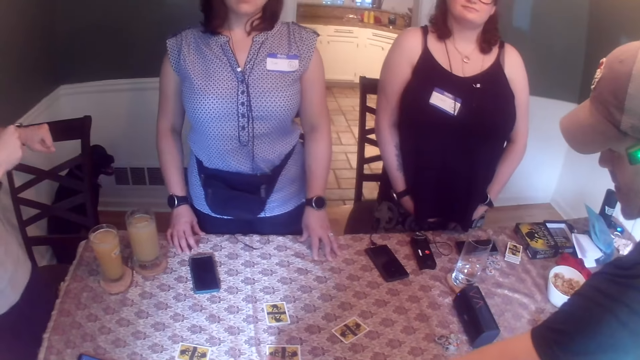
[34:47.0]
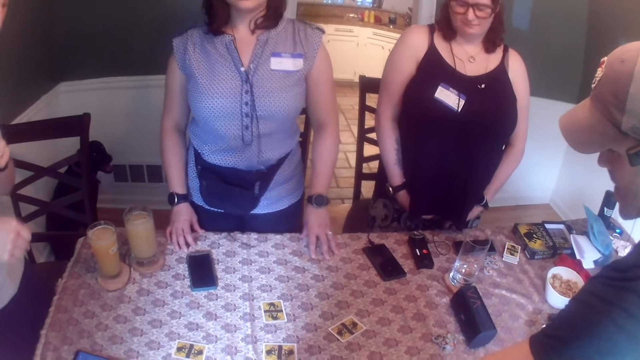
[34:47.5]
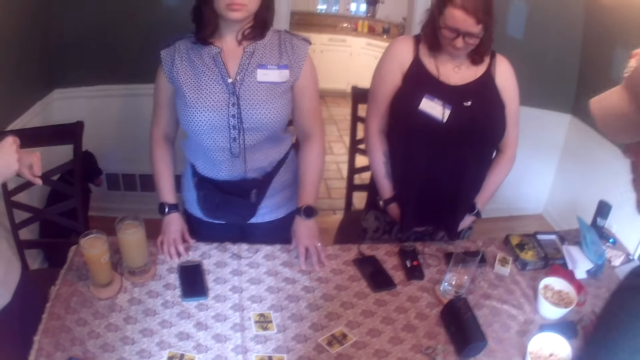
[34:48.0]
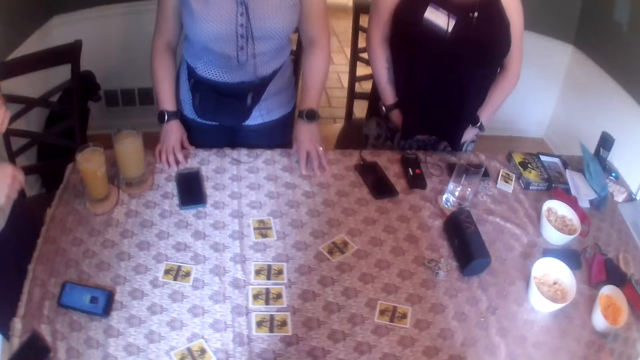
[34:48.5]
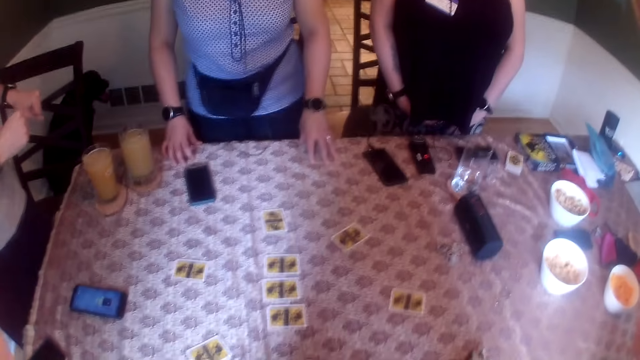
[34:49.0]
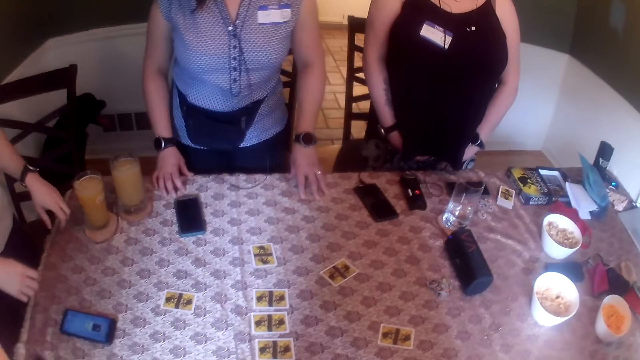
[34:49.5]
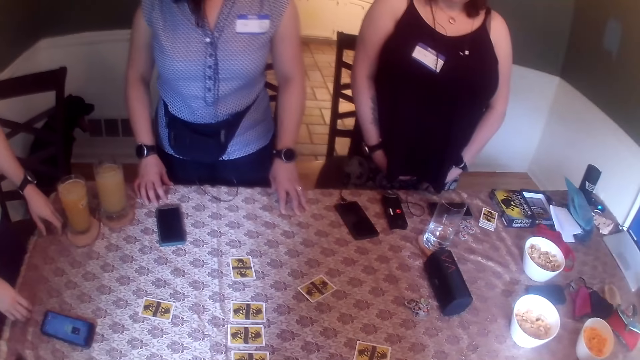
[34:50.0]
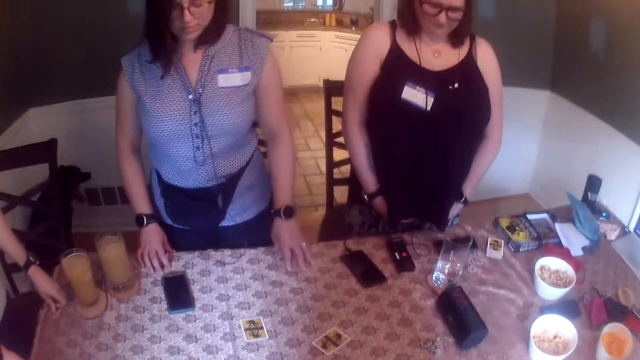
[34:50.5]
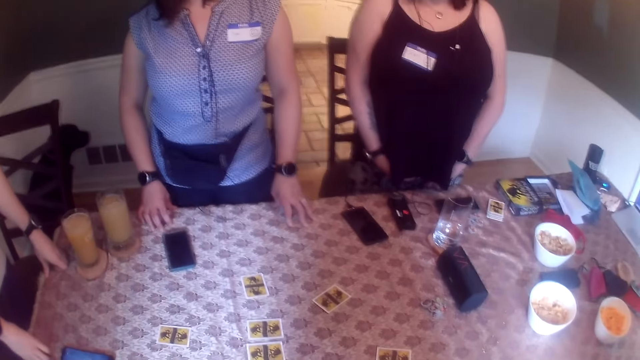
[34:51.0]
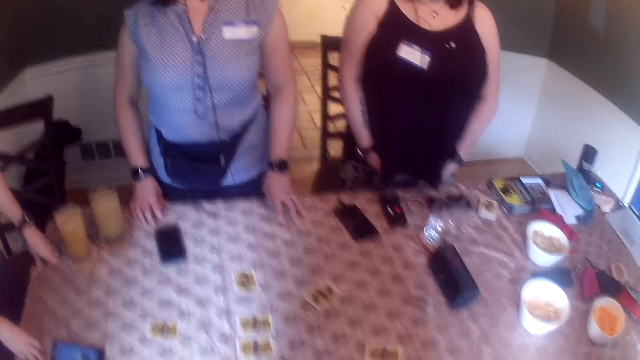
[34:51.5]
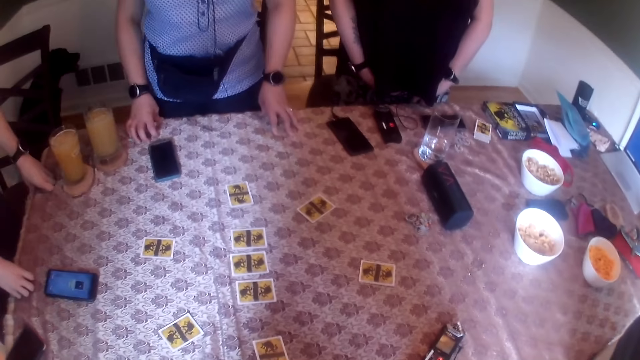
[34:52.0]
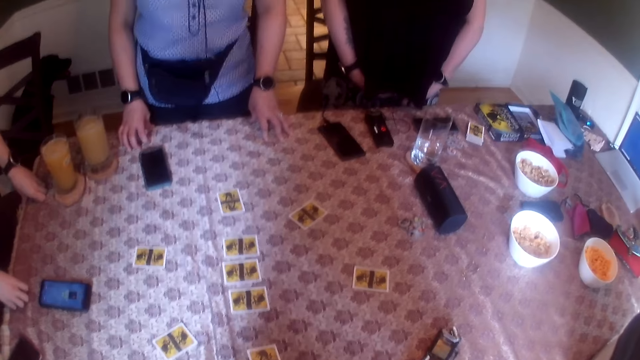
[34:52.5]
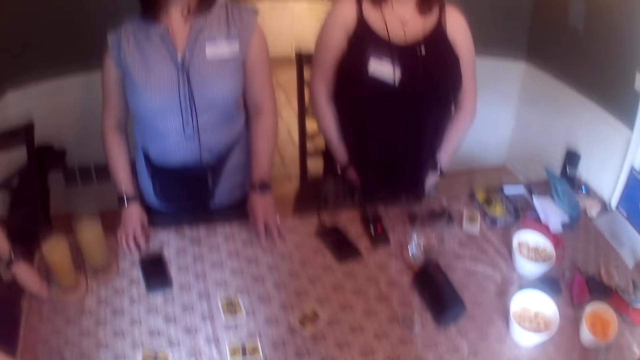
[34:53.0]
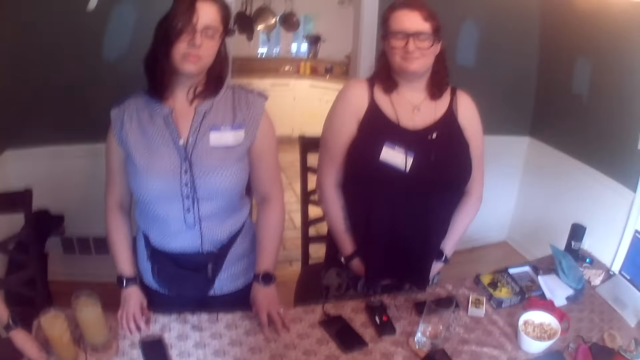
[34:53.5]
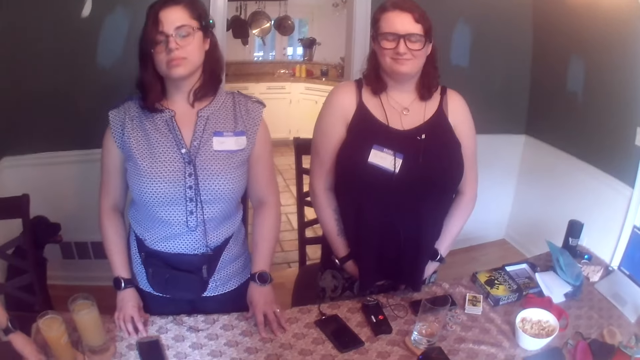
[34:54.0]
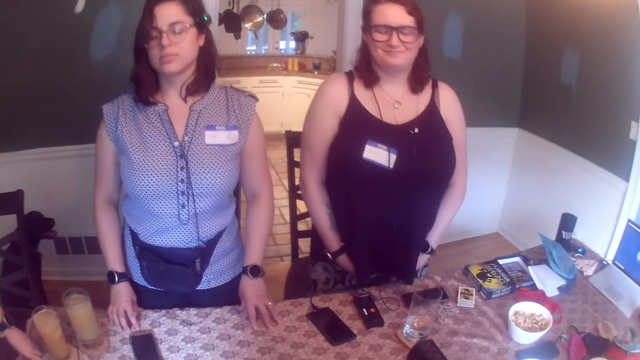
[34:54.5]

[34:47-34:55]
A man places both his hands on the table.

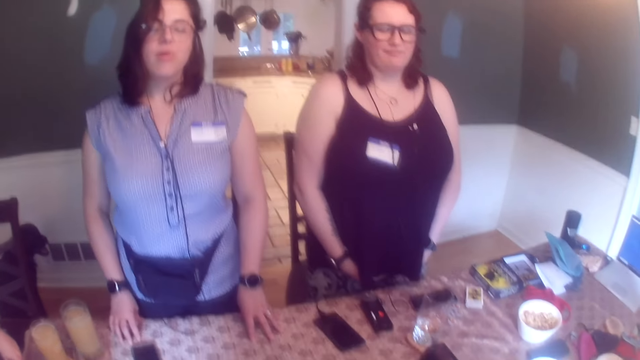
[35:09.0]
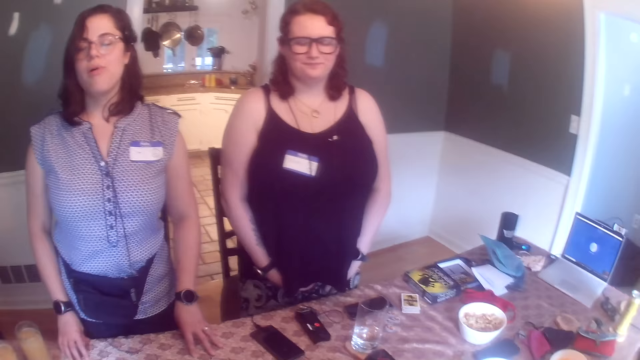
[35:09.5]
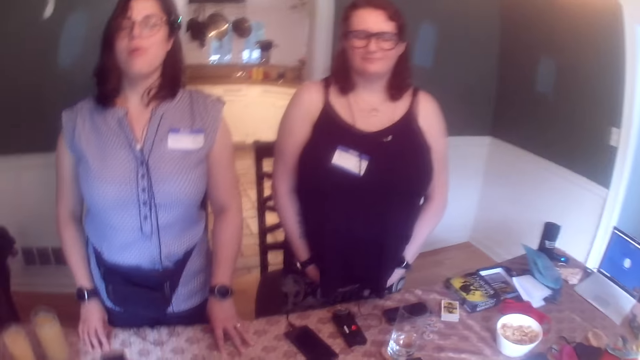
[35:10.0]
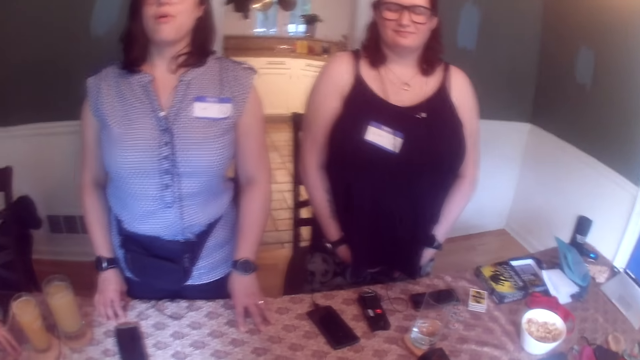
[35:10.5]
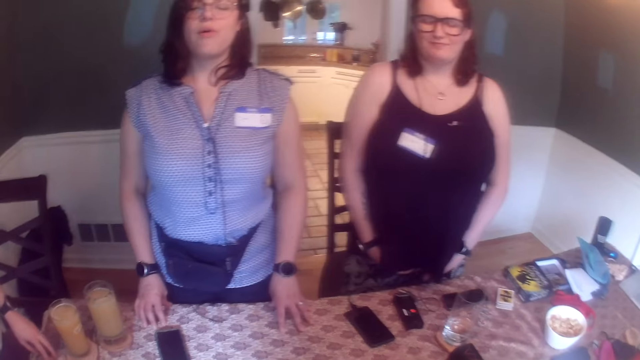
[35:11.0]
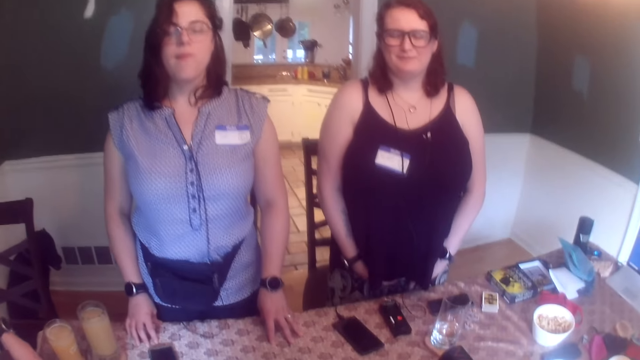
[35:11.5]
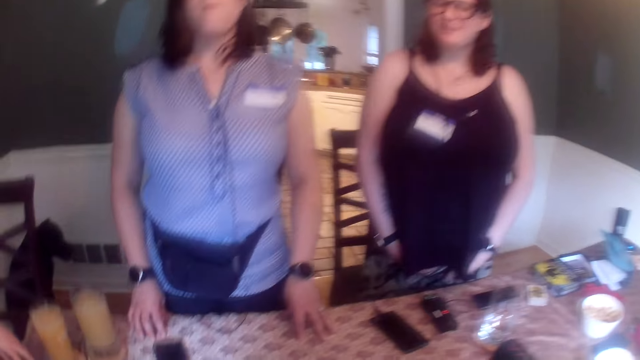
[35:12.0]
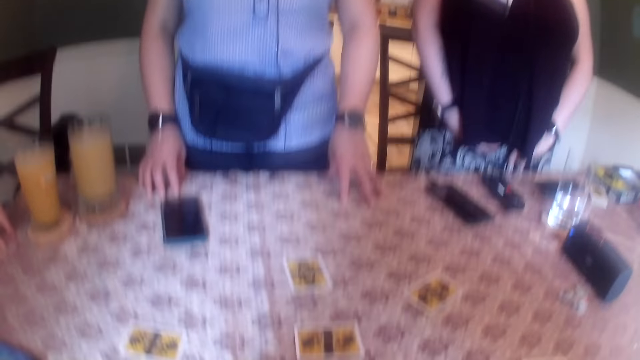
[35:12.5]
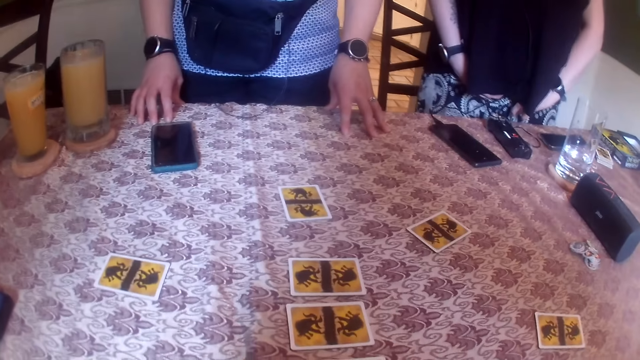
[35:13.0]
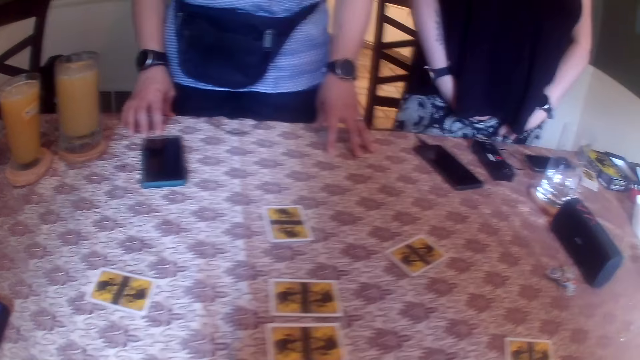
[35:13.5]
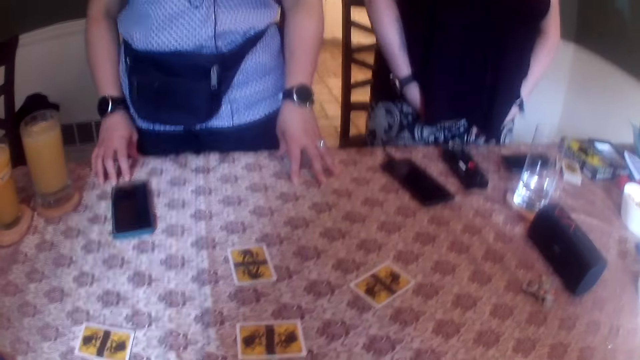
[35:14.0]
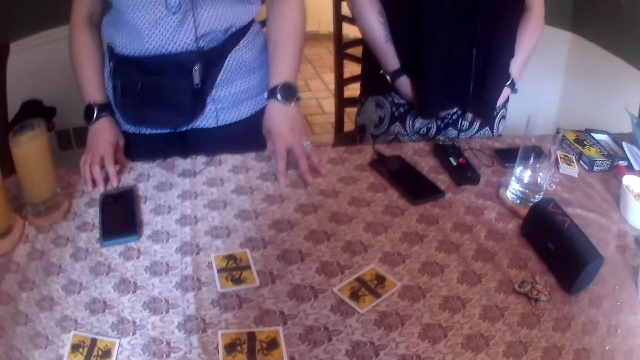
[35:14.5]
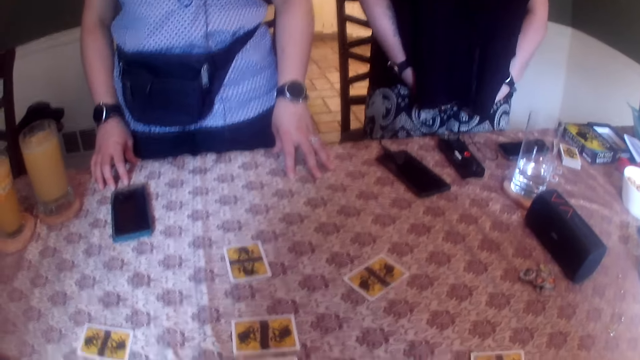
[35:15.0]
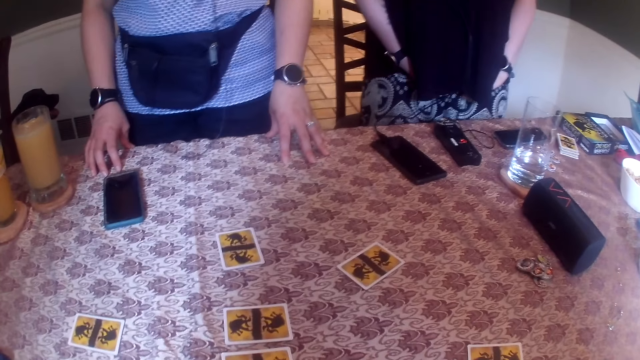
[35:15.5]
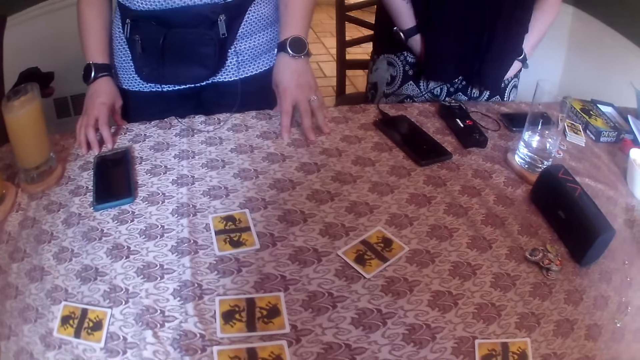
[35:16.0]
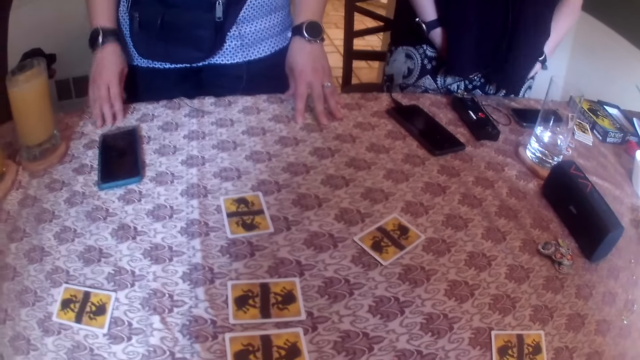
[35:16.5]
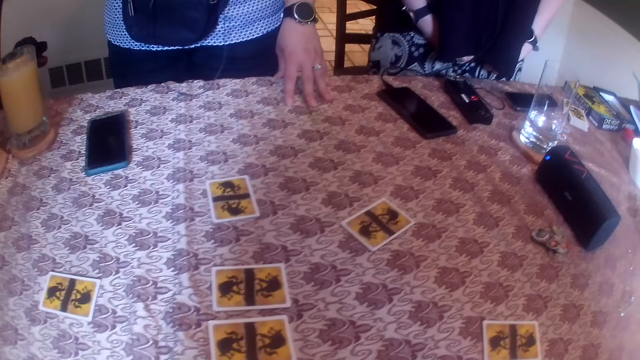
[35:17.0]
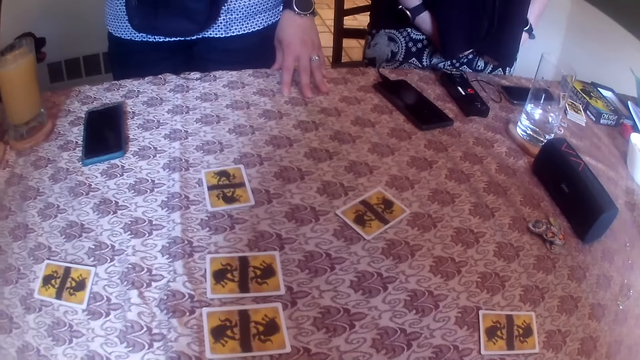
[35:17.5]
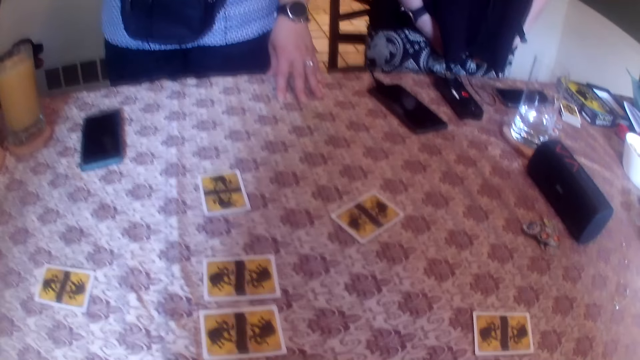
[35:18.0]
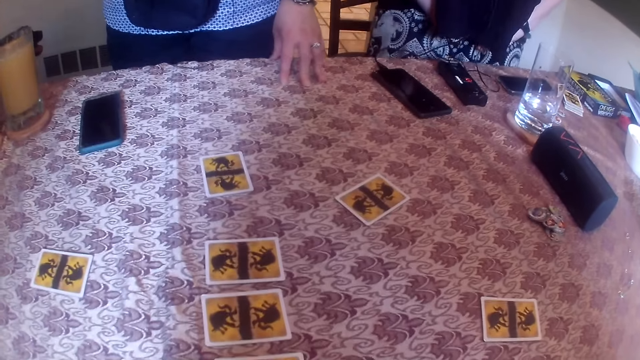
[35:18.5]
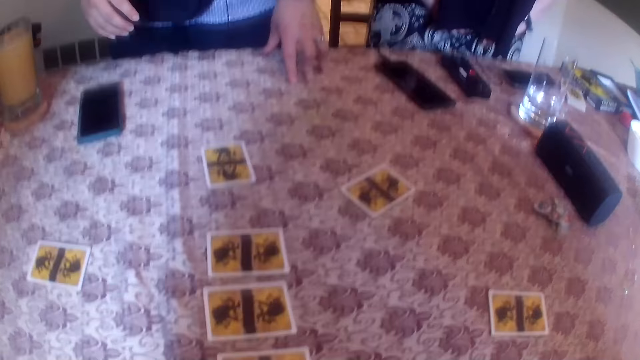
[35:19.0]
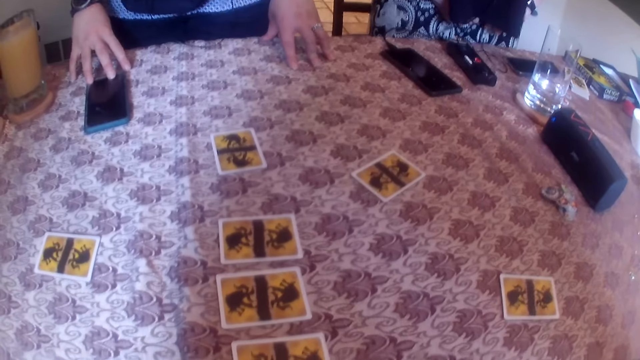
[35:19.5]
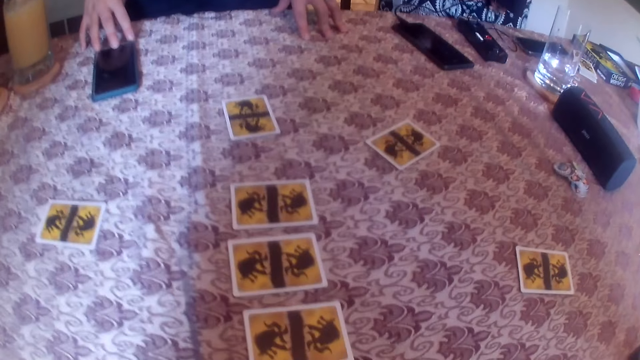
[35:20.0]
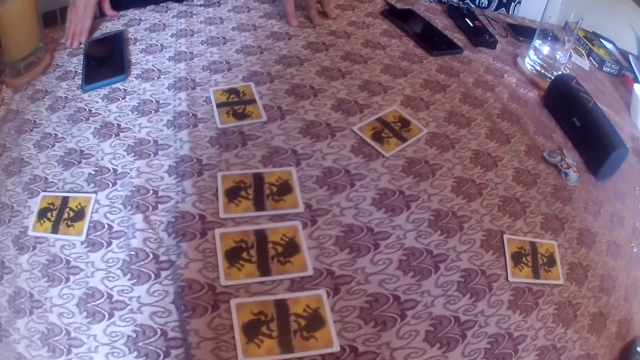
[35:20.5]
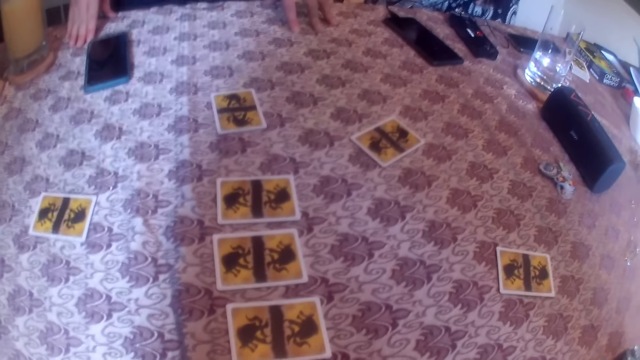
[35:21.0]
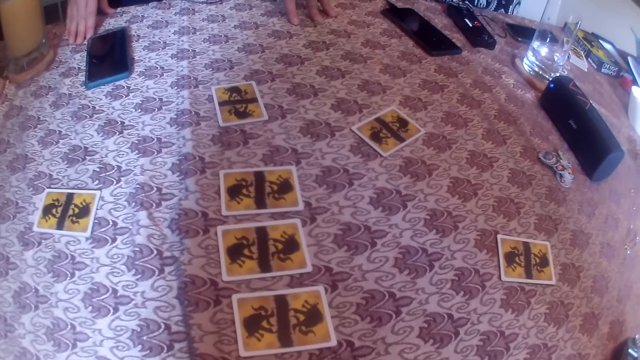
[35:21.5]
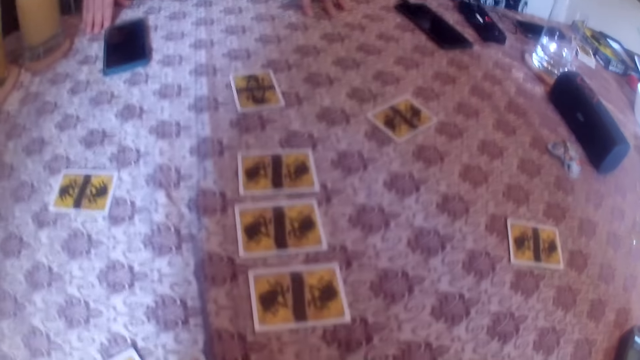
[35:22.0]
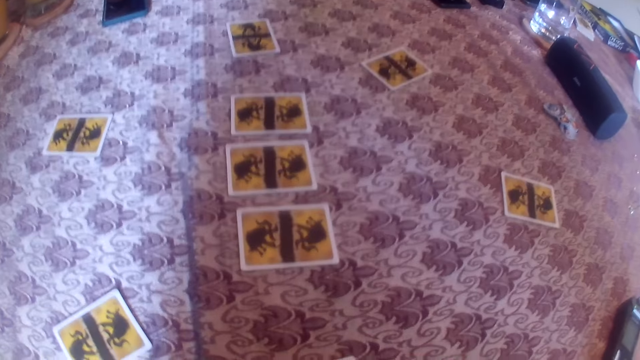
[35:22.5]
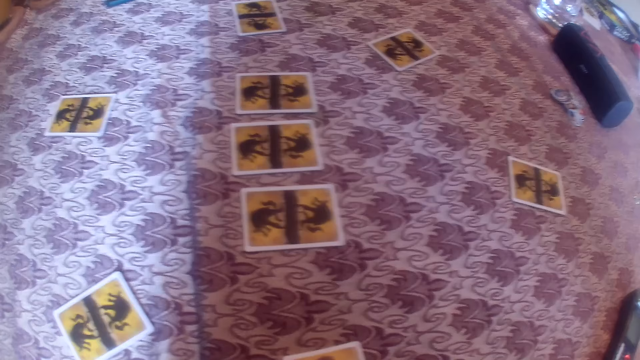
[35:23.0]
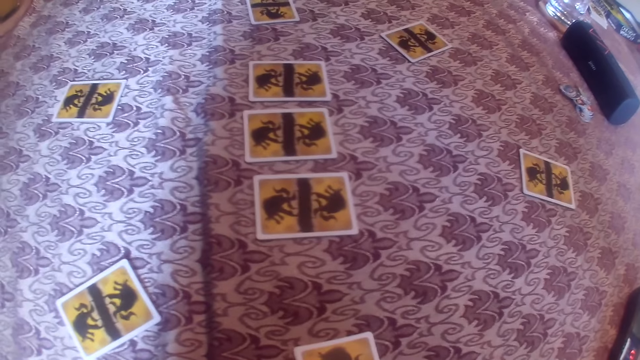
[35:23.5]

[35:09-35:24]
The camera wearer converses with a woman. They look at cards. Another woman removes her right hand from the table. The other woman places her right hand on a phone on the table. The other woman places her right hand on the table.
